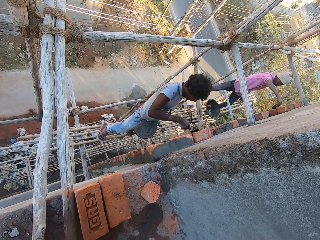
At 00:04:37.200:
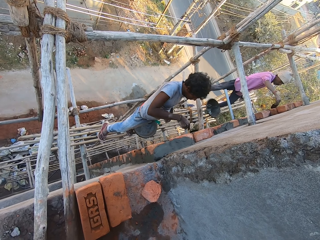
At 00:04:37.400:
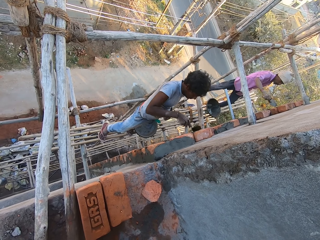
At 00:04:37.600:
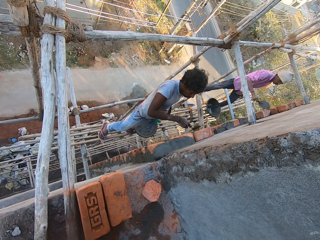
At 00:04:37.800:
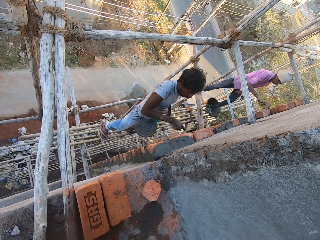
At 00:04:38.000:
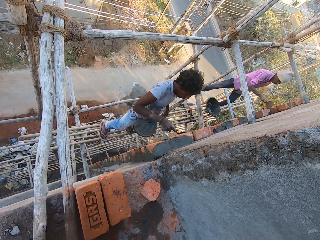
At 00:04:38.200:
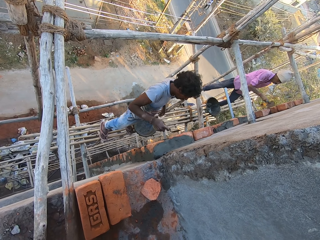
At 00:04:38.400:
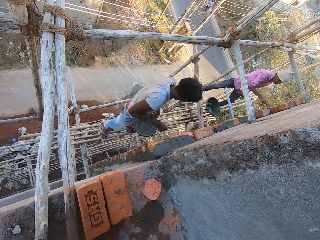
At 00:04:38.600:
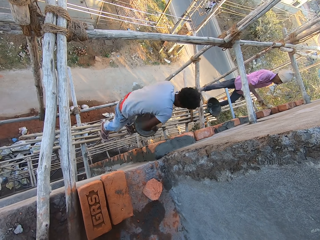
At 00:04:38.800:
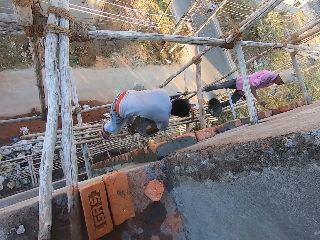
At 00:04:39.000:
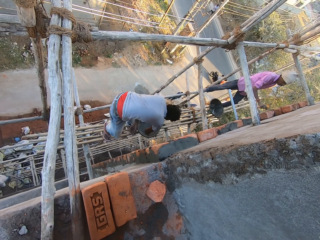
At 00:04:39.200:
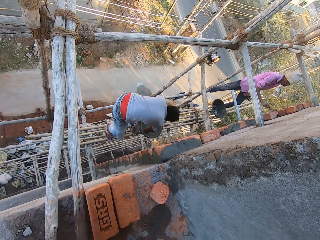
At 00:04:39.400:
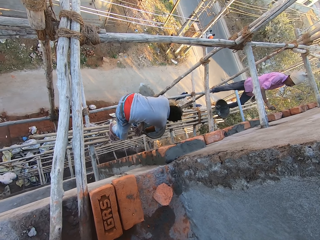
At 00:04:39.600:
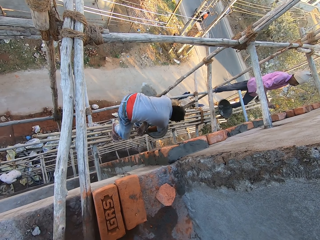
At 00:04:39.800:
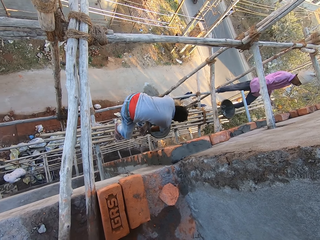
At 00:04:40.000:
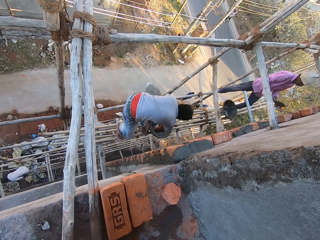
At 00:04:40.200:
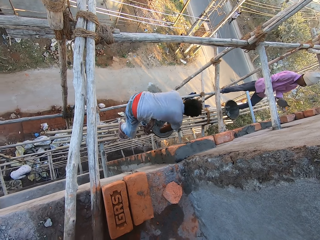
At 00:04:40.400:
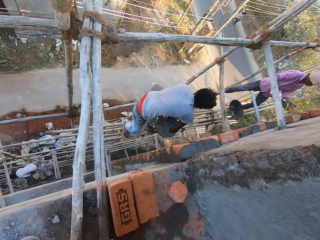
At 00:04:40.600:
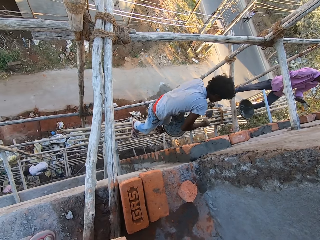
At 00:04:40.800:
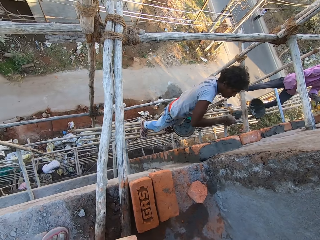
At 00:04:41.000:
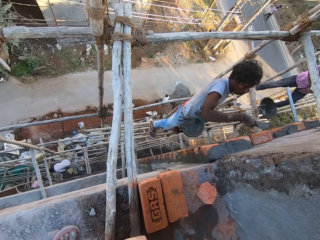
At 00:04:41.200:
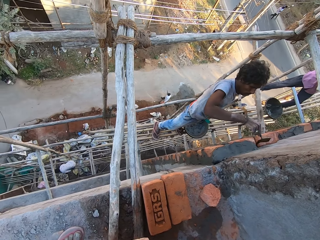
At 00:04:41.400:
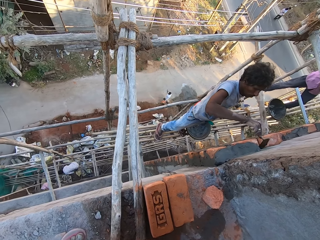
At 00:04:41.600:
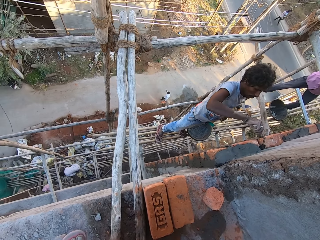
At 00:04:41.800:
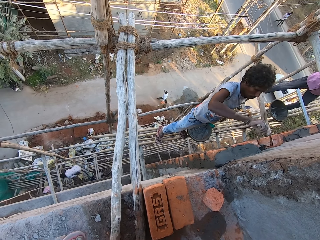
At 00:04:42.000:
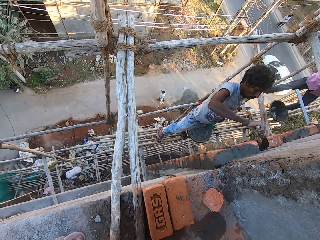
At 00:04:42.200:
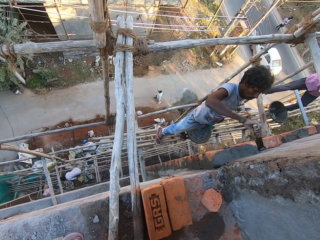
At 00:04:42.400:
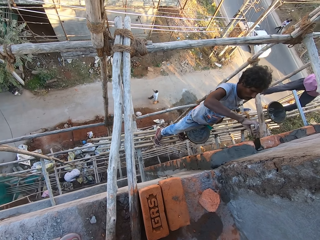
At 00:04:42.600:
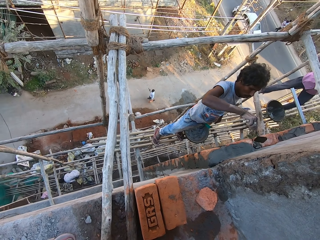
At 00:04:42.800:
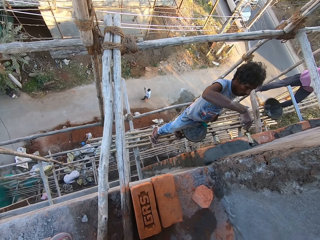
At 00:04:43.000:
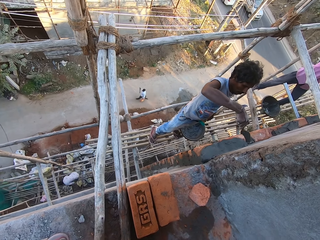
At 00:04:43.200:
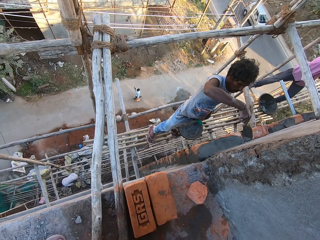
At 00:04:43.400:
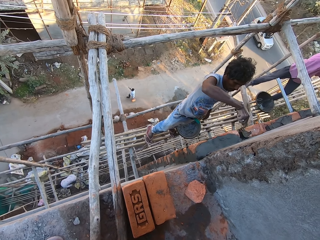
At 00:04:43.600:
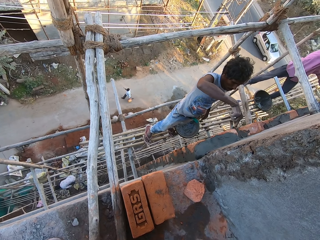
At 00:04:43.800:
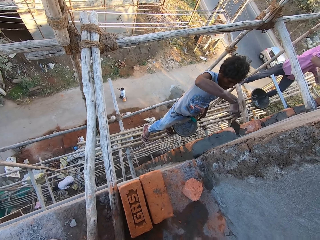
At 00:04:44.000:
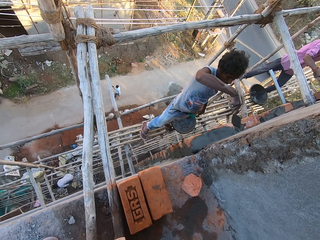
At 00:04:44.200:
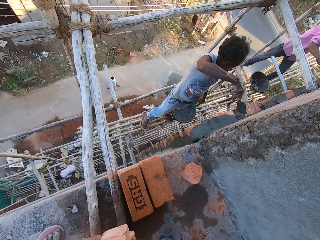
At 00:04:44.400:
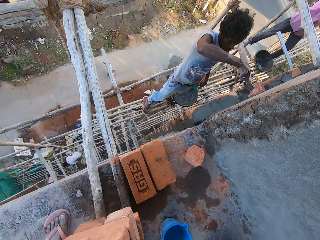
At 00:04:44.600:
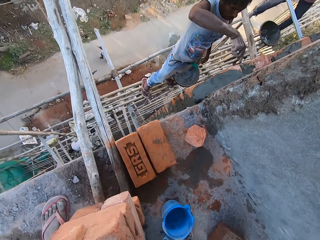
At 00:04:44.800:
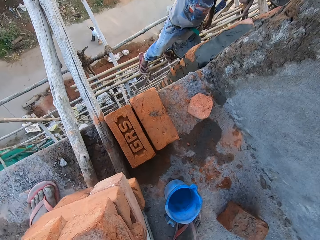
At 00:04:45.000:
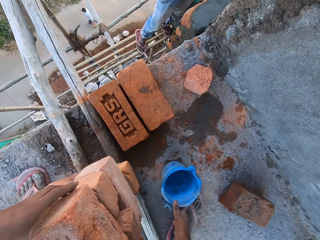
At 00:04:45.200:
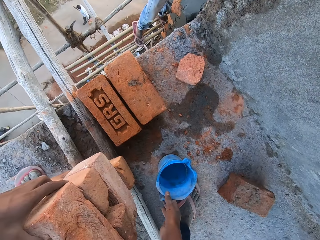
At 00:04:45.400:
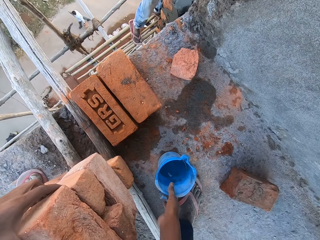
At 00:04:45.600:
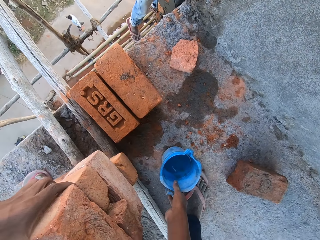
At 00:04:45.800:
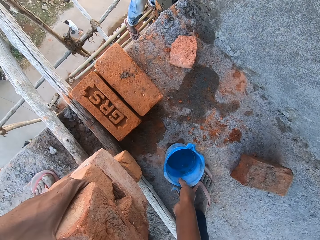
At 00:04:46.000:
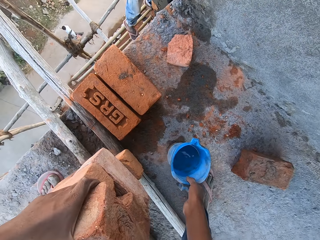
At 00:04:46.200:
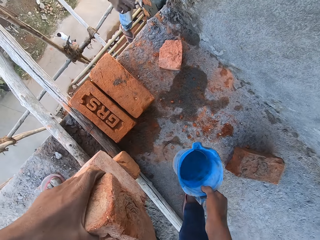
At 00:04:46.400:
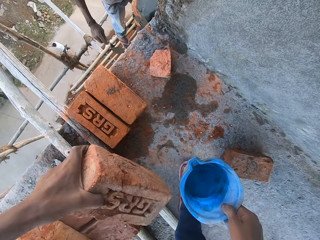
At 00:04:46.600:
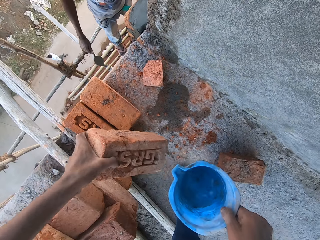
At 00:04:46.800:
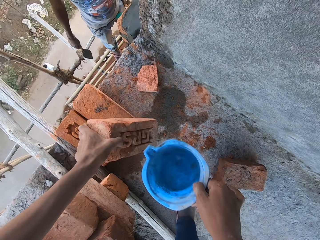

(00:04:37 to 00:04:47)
A man scoops some concrete from the head pan with the trowel in his right hand. The man cements the bricks on the wall with the trowel in his right hand. The camera wearer picks a brick from some bricks on a scaffolding with his left hand. He picks a cup of water from the floor with his right hand.

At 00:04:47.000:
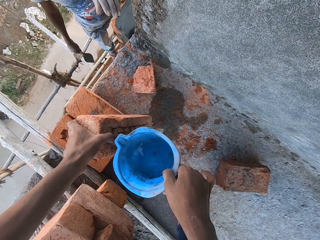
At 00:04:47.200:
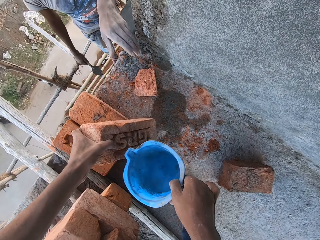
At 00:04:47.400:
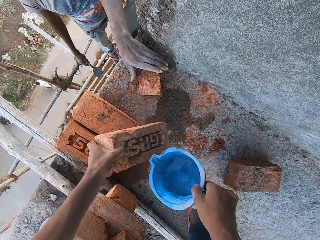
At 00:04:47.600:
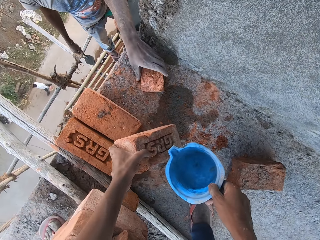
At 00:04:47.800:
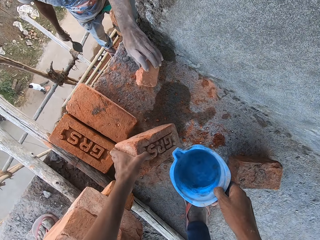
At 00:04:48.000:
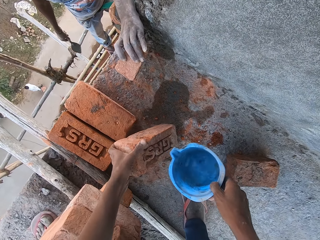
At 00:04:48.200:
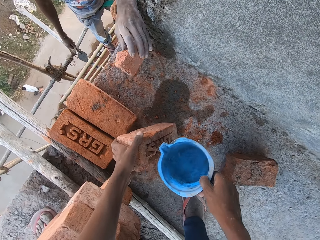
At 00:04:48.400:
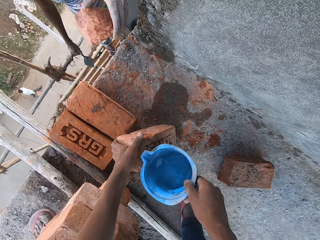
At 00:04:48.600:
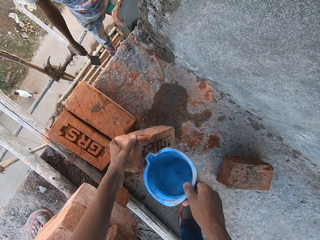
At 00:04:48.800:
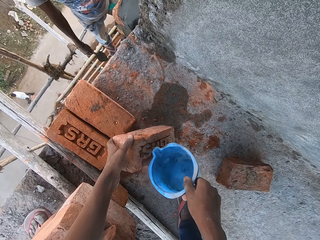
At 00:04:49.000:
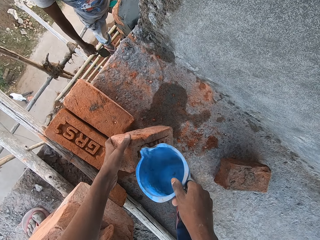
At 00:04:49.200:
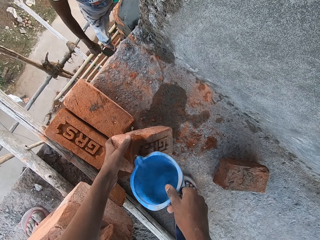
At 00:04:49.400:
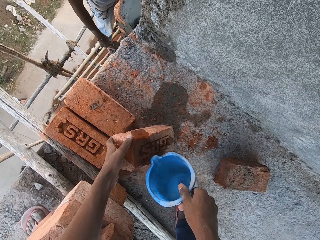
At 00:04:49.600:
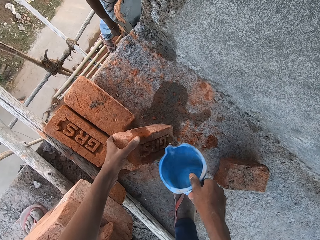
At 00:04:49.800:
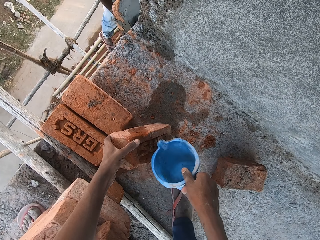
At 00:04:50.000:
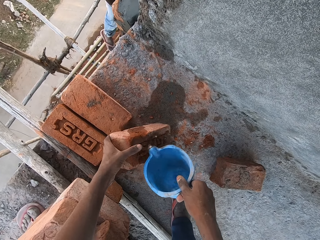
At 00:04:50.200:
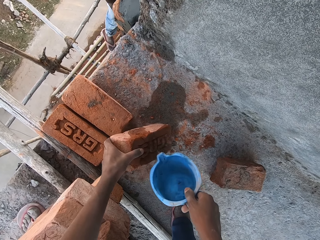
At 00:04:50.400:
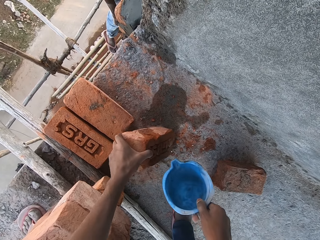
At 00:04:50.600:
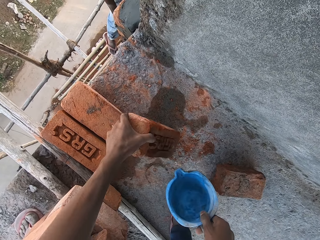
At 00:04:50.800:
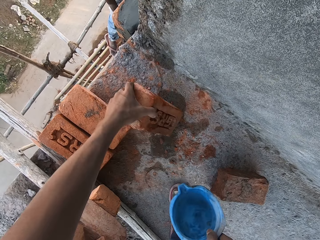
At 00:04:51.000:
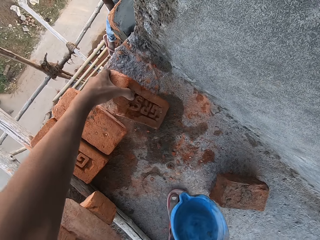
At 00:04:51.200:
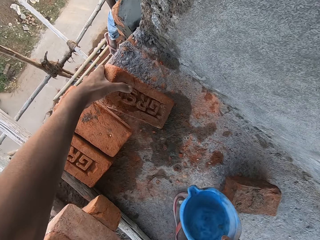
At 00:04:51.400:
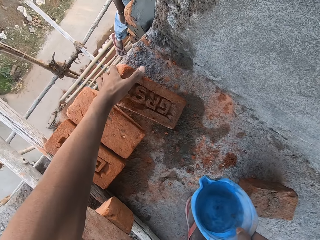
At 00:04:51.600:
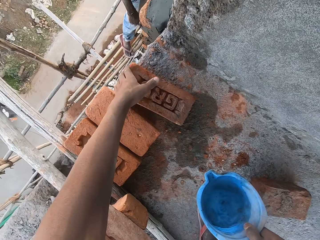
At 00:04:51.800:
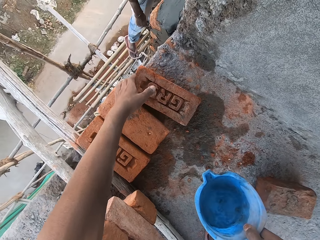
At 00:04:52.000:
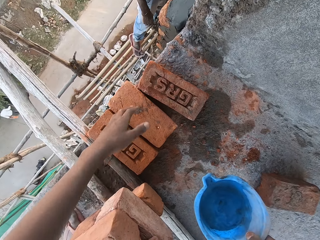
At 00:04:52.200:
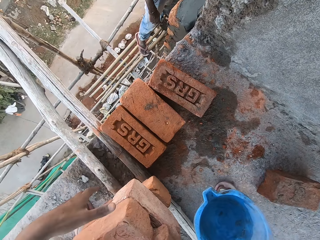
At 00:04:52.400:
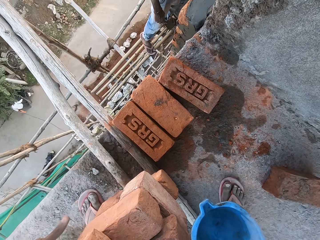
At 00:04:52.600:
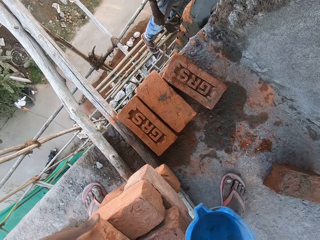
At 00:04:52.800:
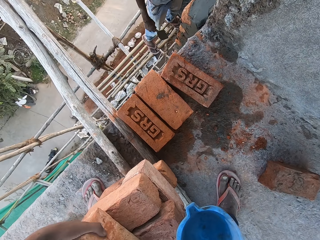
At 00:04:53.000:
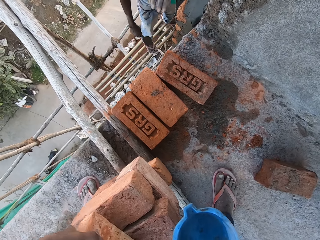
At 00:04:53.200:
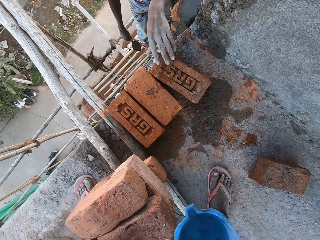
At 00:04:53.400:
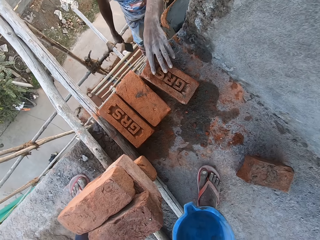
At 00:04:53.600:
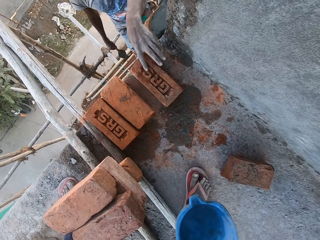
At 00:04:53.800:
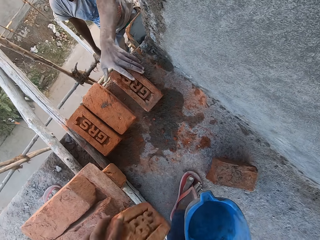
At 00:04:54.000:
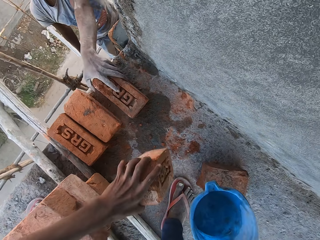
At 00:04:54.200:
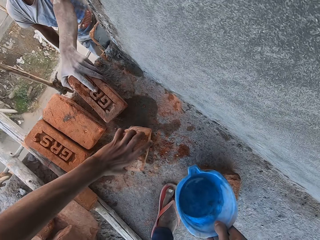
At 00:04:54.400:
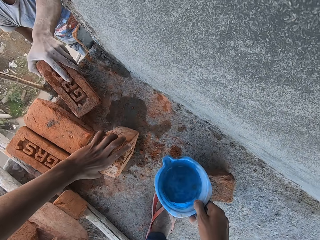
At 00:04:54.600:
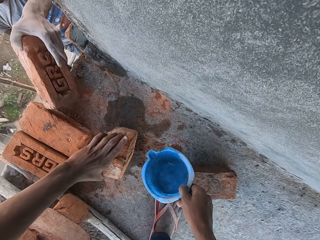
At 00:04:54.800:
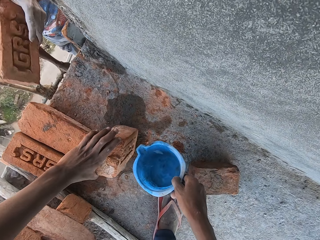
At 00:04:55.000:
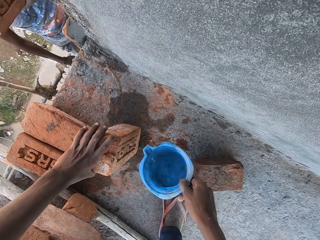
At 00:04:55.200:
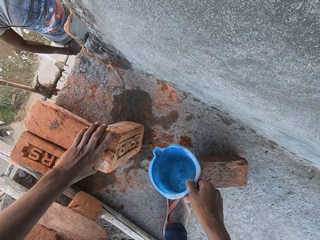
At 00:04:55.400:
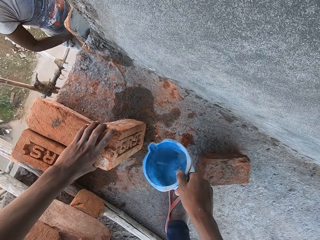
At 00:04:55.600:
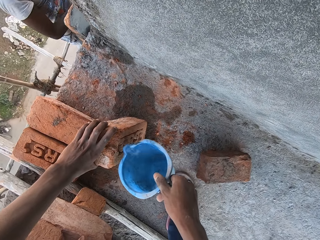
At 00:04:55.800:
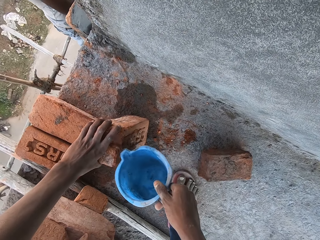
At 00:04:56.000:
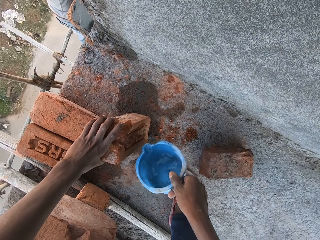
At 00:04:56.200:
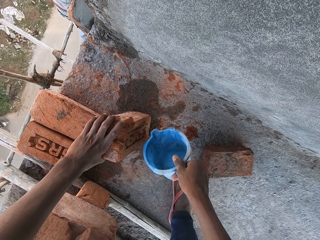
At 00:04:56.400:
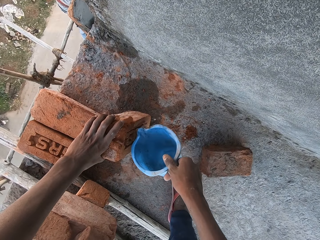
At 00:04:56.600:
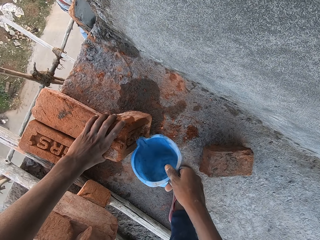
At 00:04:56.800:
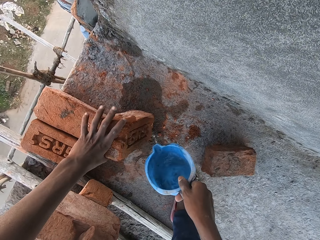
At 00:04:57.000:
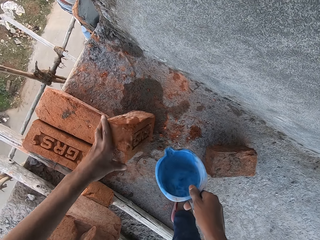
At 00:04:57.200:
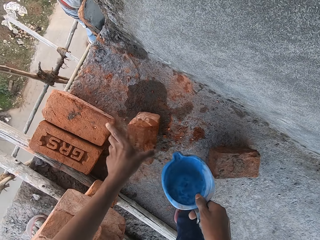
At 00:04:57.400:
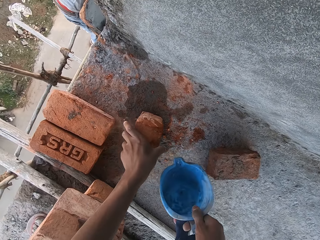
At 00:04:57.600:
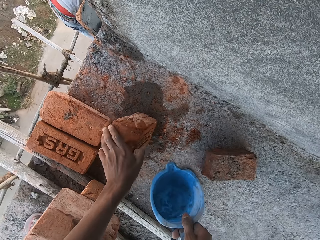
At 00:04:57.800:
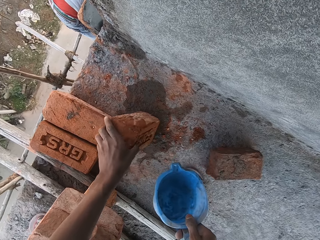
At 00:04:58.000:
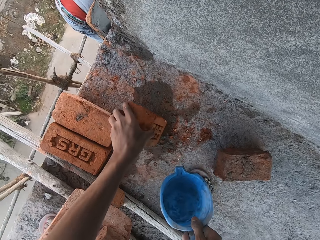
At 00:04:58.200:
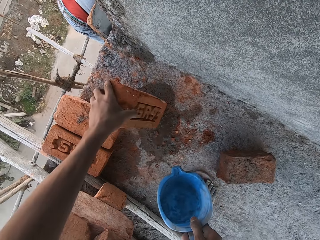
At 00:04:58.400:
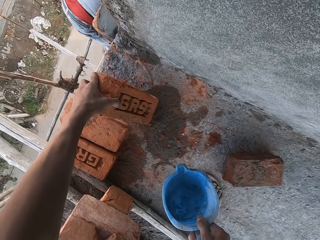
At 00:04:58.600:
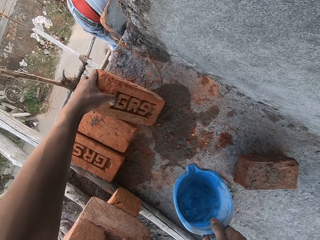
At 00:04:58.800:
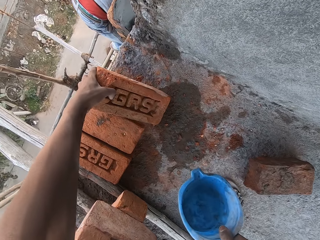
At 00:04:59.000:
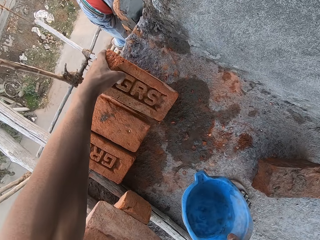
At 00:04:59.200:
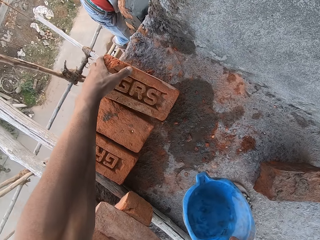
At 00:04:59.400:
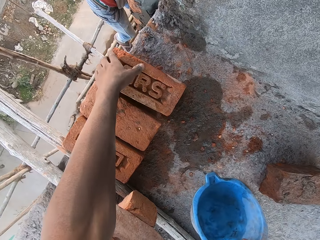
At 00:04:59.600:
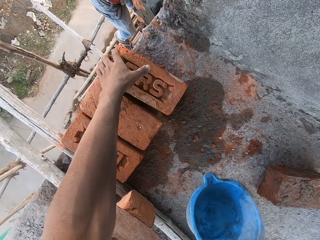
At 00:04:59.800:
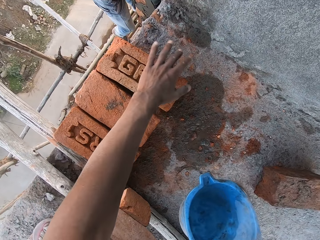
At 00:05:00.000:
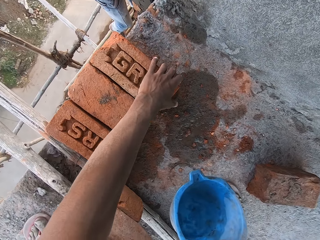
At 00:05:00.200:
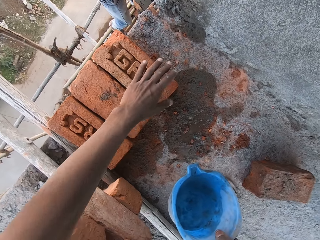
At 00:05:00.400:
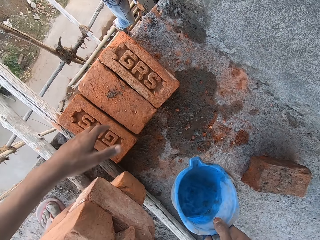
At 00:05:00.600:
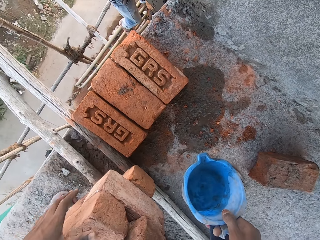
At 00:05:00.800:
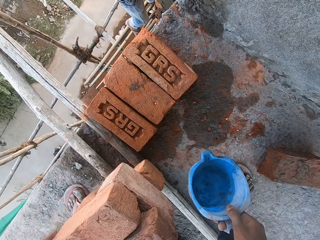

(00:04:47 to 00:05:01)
The camera wearer places the brick on the floor with his left hand. A man picks a brick from the floor with his left hand. The camera wearer pours water from the cup of water on the brick on the floor with his right hand. He moves the brick on the floor with his left hand. He picks the brick from the bricks on the scaffolding with his left hand. He places the brick on the floor with his left hand. The man picks the brick from the floor with his left hand. The camera wearer pours water from the cup of water on the brick on the floor with his right hand. He moves the brick on the floor with his left hand.
